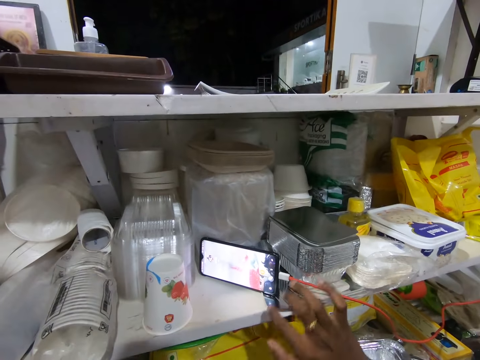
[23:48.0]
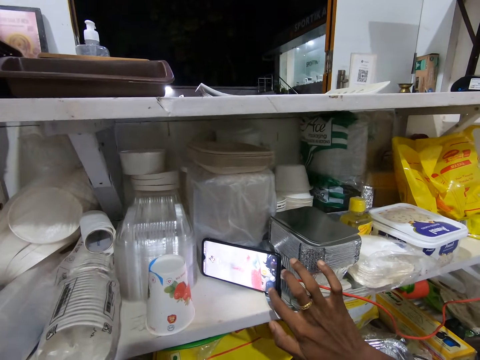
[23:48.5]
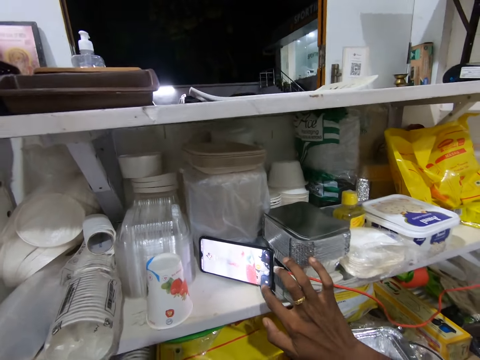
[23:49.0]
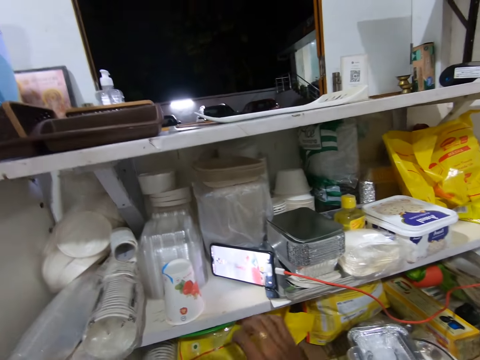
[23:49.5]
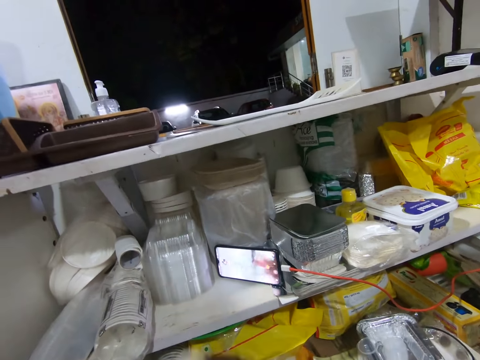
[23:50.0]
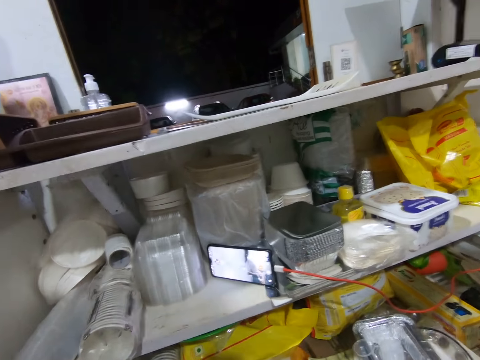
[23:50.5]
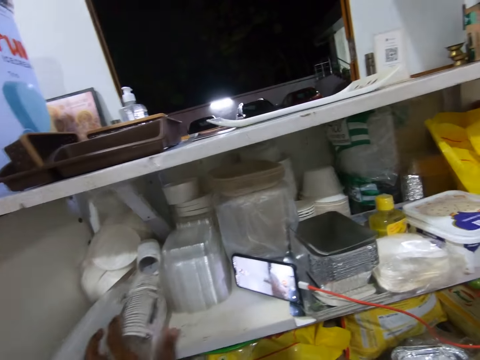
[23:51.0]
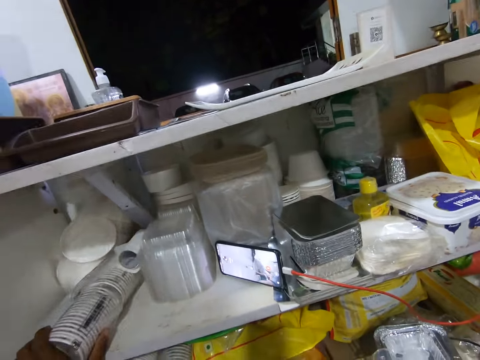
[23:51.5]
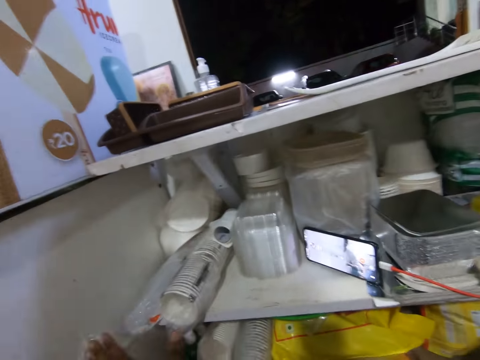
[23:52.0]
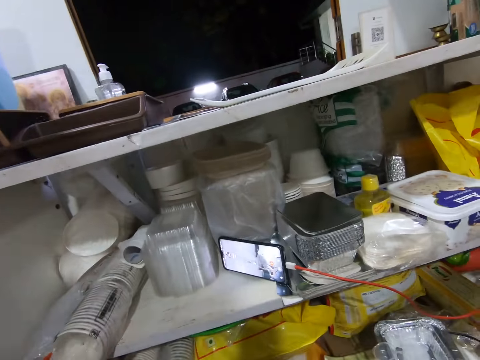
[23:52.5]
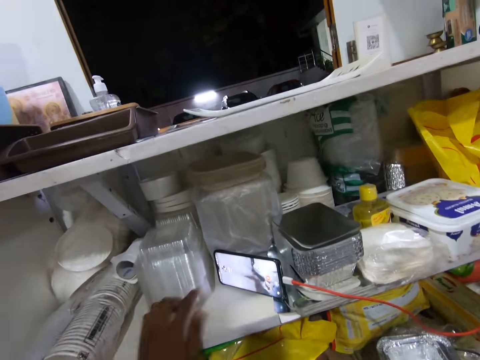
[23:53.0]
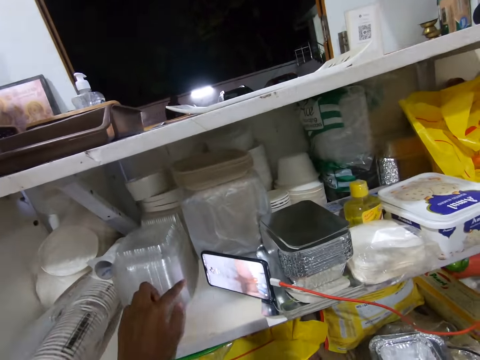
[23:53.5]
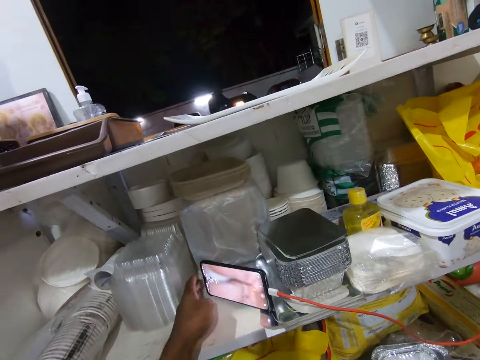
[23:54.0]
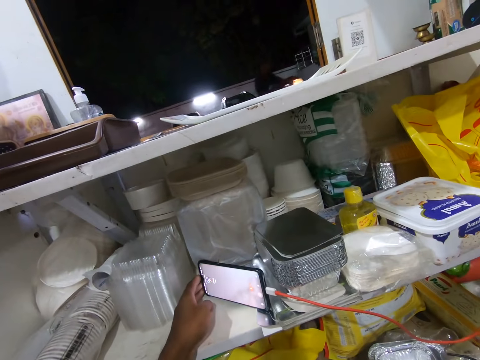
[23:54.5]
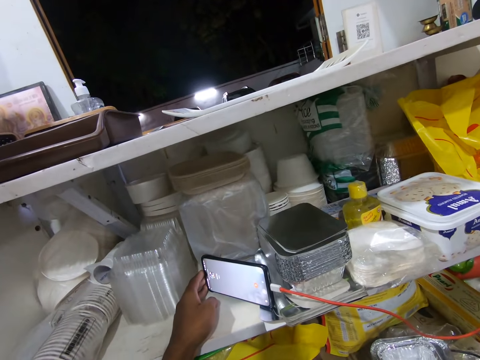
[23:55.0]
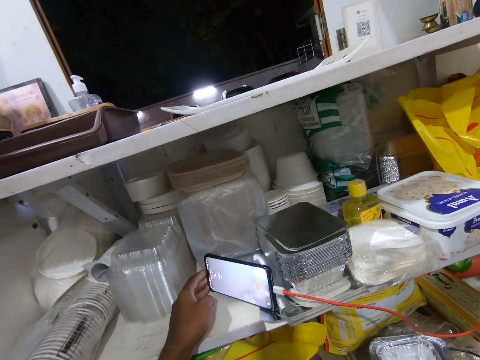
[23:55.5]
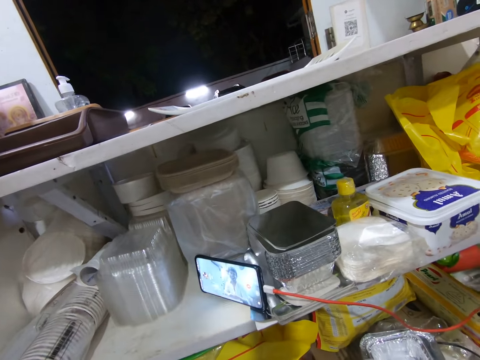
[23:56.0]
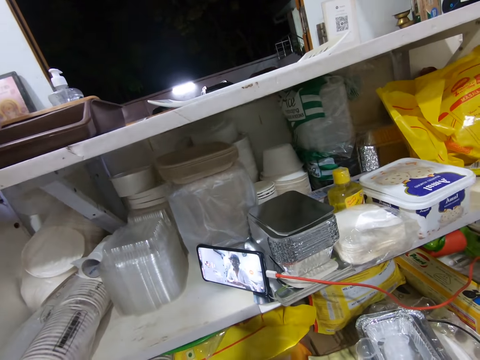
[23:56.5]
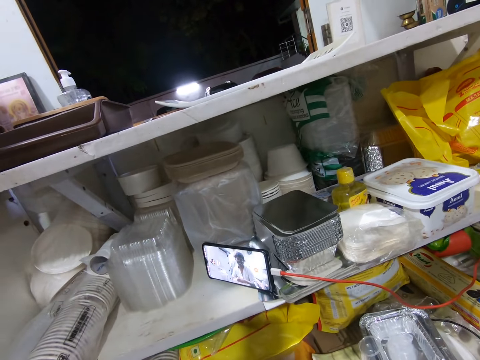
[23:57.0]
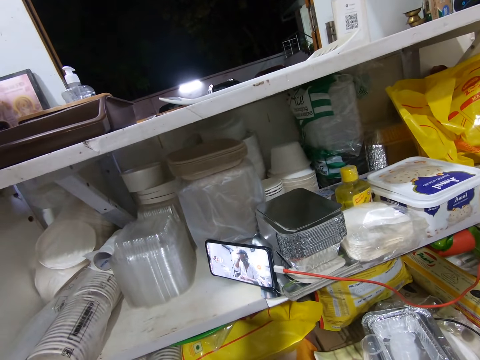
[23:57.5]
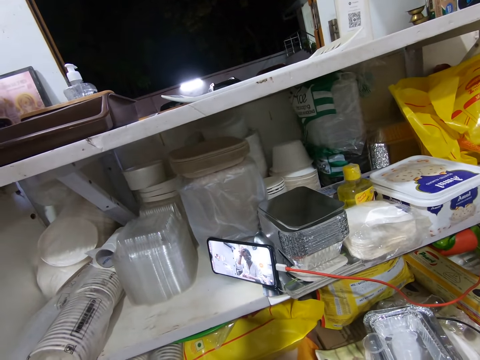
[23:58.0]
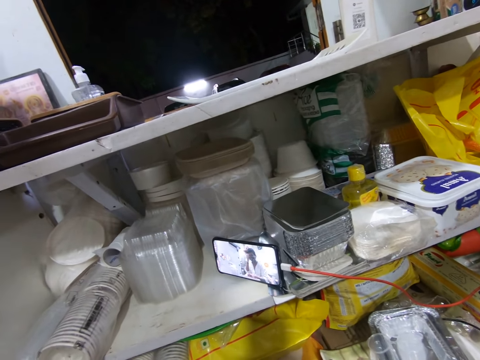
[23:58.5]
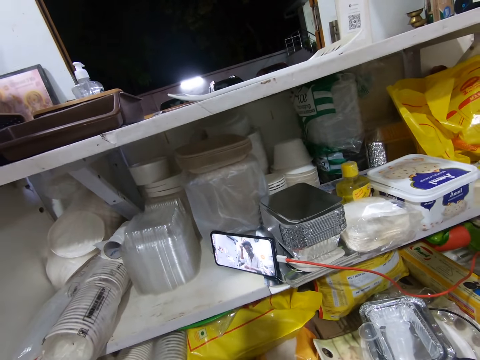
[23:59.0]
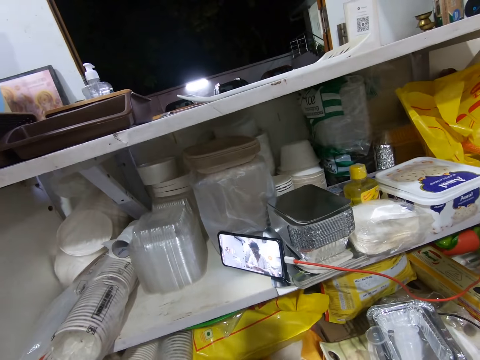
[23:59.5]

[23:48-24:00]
The camera wearer operates the phone. He picks the plastic cup from the second layer of the shop counter with his right hand. He moves a pack of cups on the second layer of the shop counter with his left hand. He removes his left hand from the pack of cups on the second layer of the shop counter. He moves some containers on the second layer of the shop counter with his left hand. He removes his left hand from the containers on the second layer of the shop counter. He watches on the phone. He moves the phone on the second layer of the shop counter with his left hand. He removes his left hand from the phone on the second layer of the shop counter.

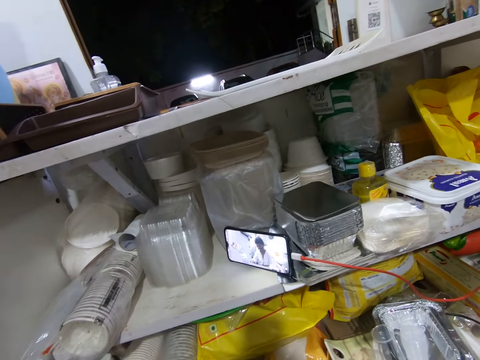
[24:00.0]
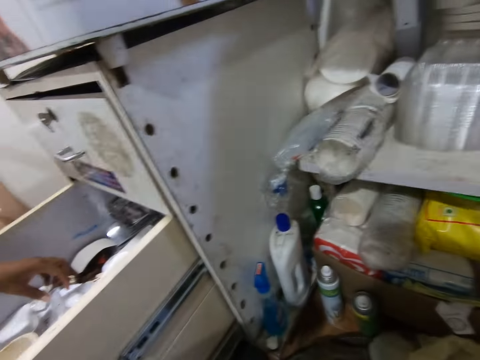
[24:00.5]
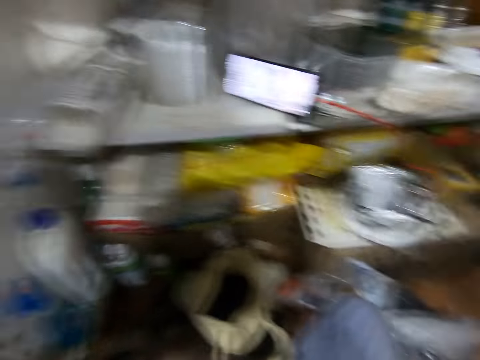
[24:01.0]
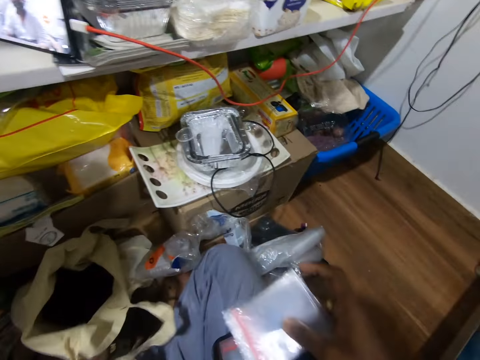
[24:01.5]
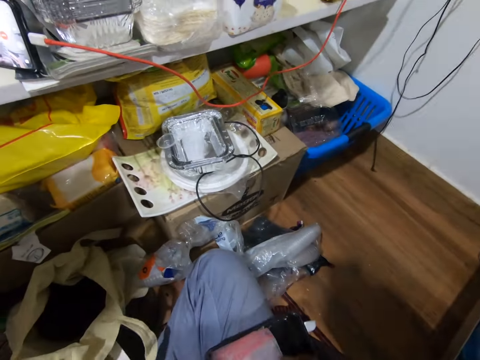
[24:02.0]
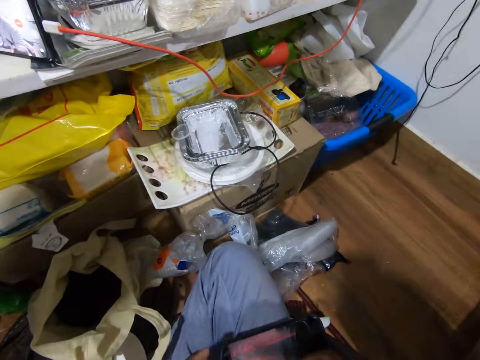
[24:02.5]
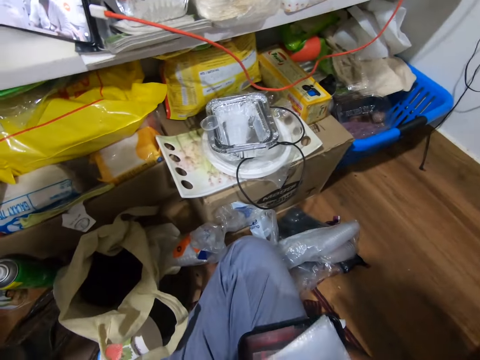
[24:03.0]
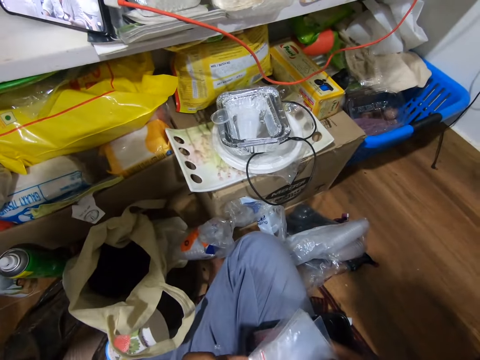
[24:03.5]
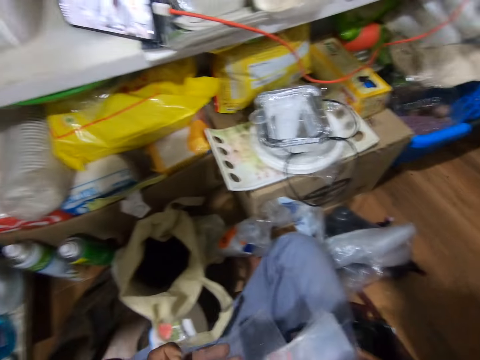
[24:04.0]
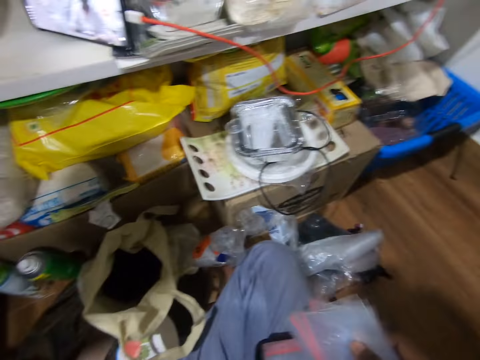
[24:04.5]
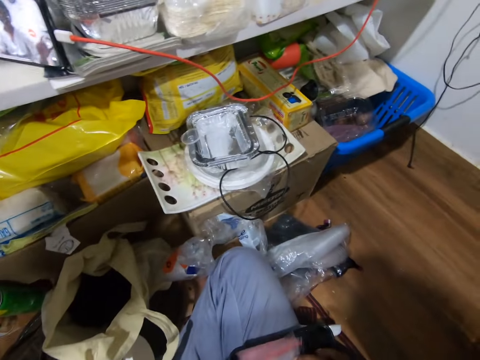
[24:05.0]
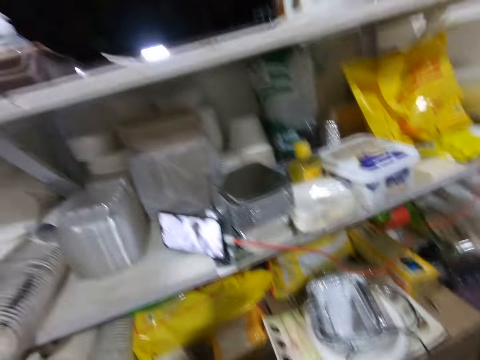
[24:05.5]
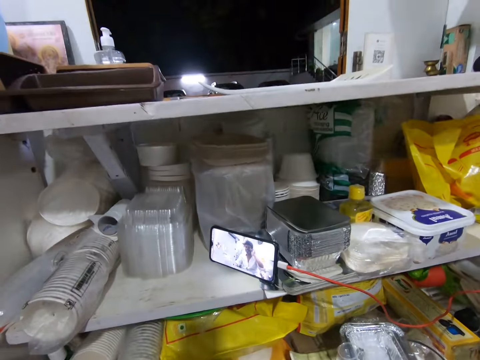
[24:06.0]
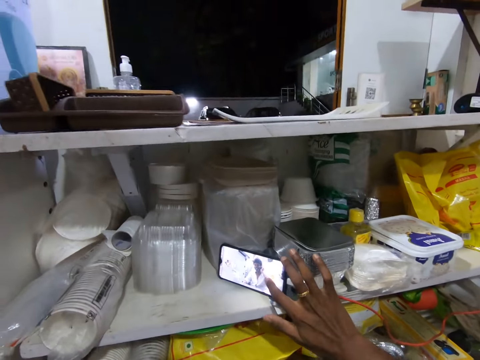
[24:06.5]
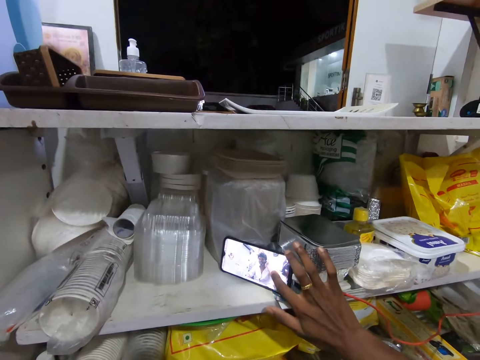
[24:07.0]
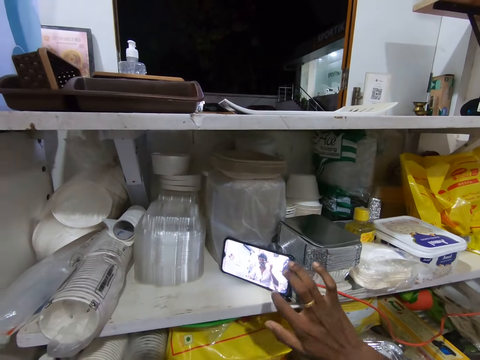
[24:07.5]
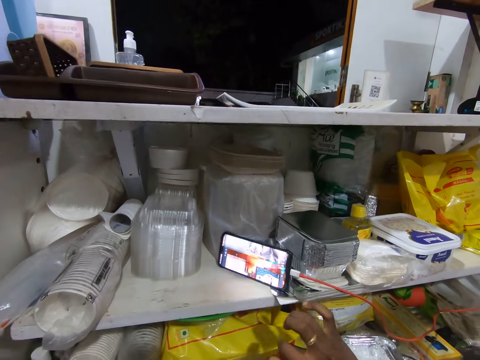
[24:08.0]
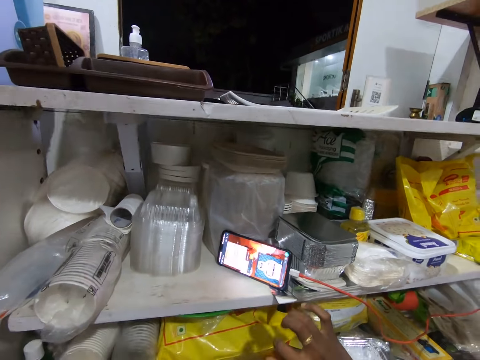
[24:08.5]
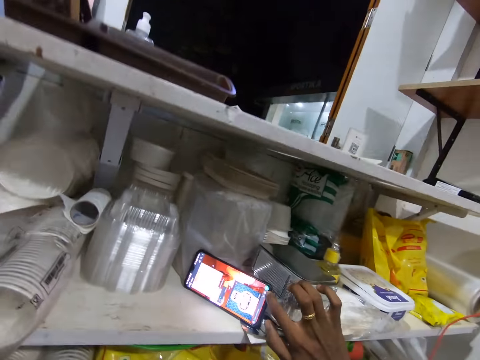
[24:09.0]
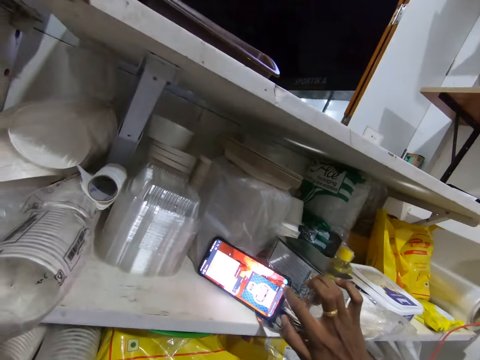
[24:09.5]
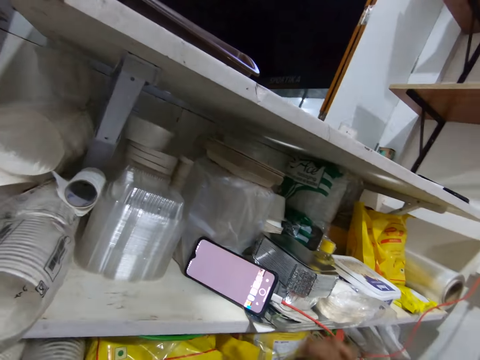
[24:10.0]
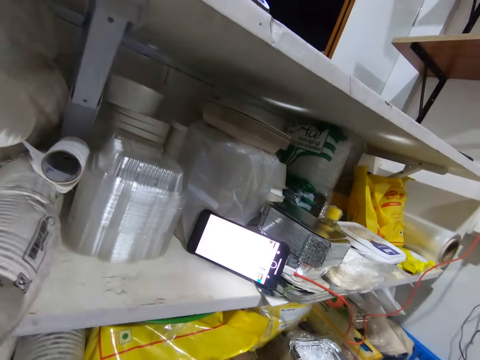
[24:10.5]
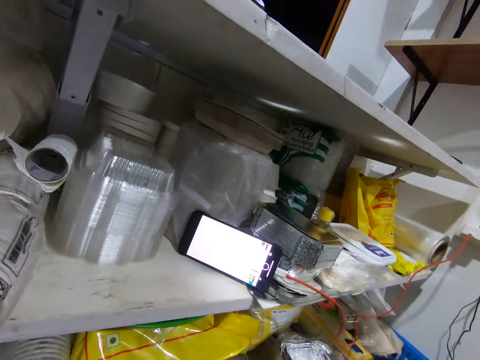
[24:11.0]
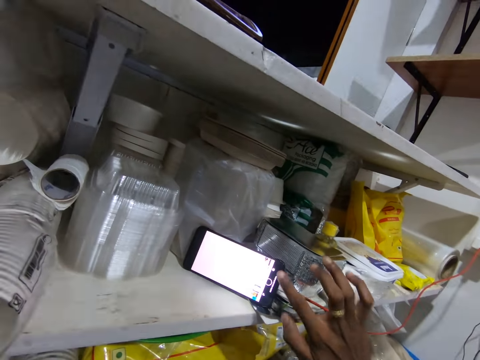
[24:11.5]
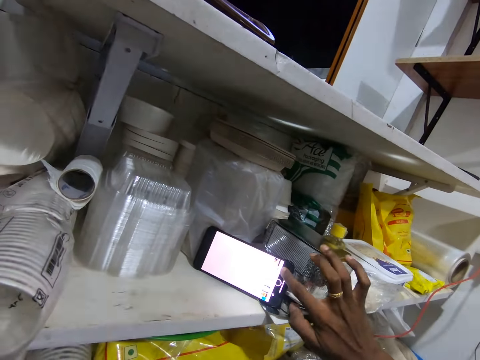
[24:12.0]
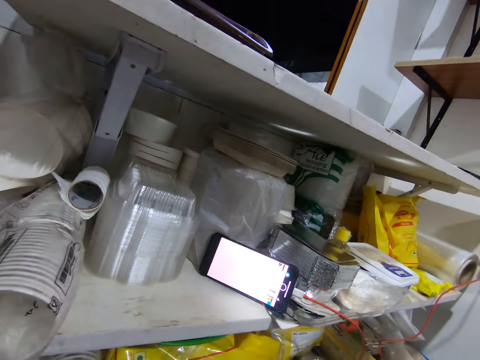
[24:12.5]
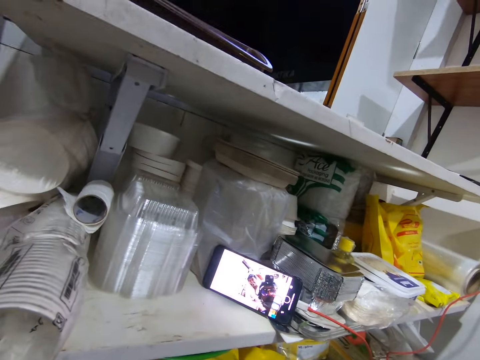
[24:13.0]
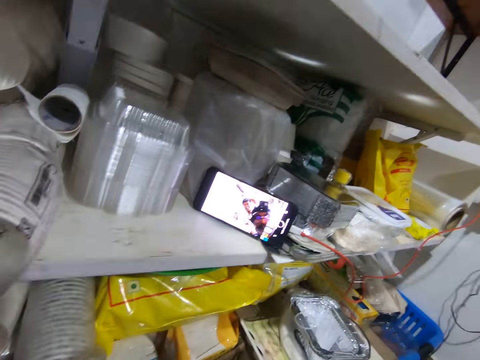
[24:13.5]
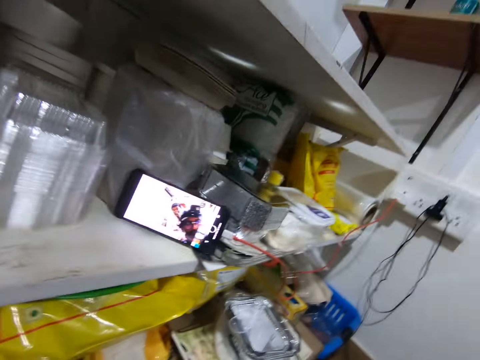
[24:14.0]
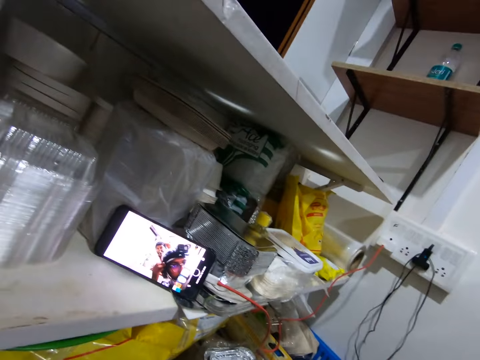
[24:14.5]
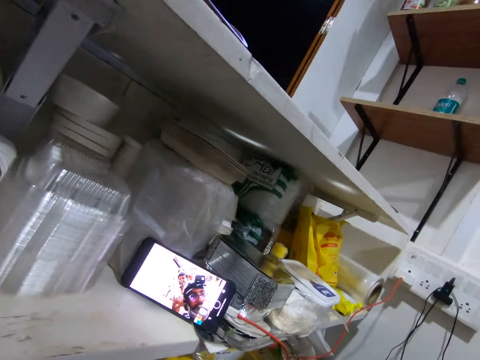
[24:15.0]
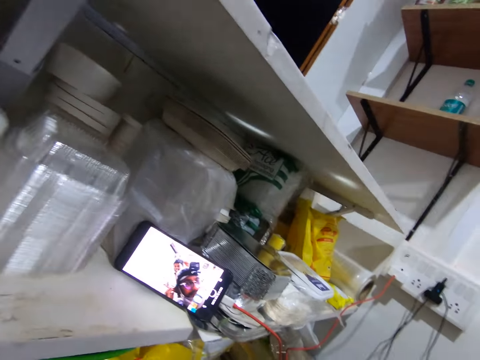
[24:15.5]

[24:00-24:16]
The woman converses with the camera wearer. The camera wearer places the polythene packs into the black tray on his right lap with his right hand. He holds the black tray on his right lap with his left hand. He removes his left hand from the black tray on his right lap. He picks a polythene pack from some polythene packs in his right hand with his left hand. He places the polythene packs into the black tray on his right lap with his right hand. He operates the phone on the second layer of the shop counter with his right hand. He converses with the woman.
